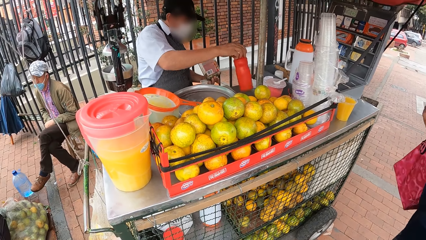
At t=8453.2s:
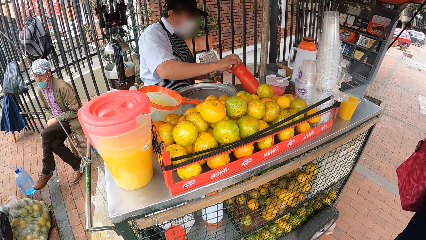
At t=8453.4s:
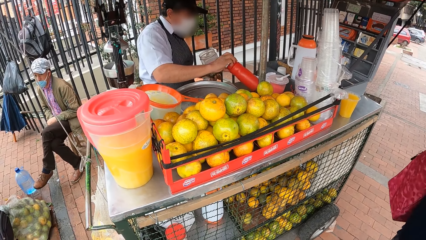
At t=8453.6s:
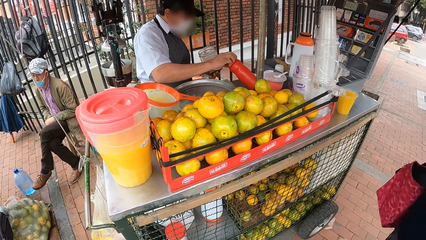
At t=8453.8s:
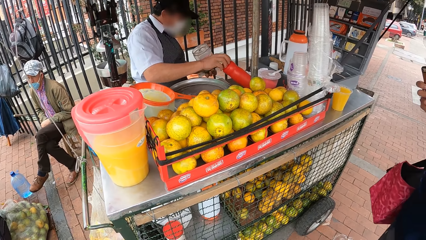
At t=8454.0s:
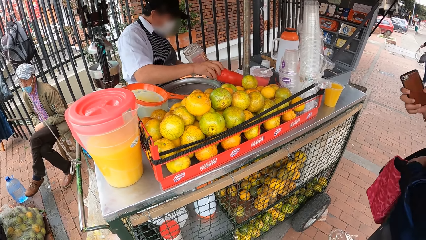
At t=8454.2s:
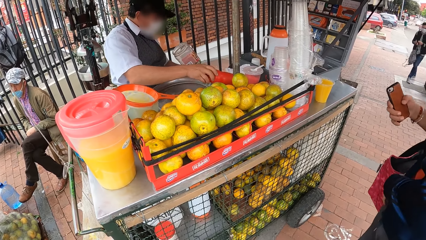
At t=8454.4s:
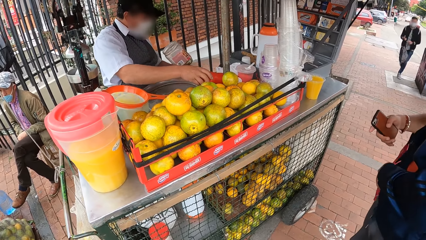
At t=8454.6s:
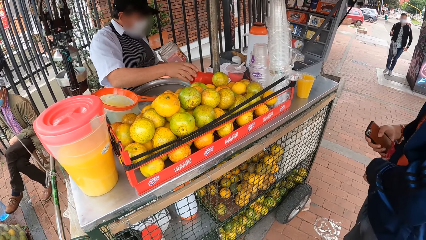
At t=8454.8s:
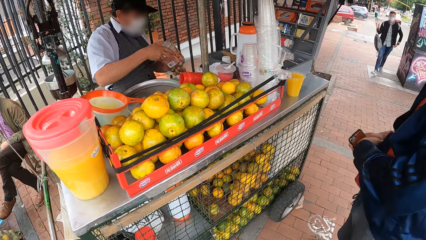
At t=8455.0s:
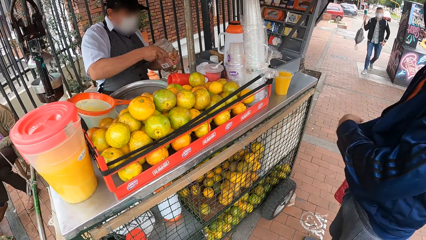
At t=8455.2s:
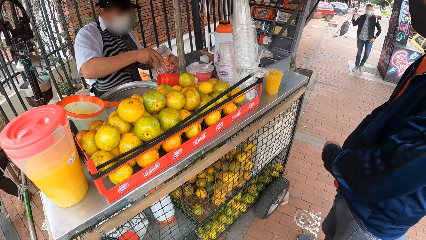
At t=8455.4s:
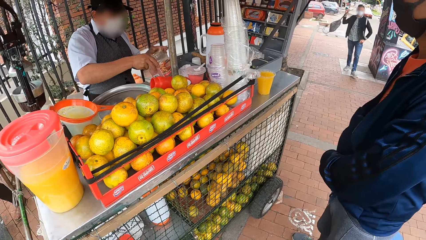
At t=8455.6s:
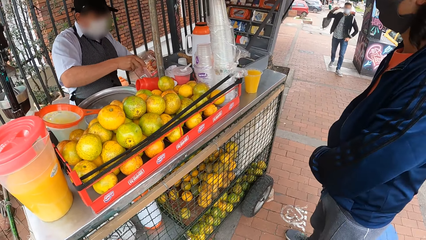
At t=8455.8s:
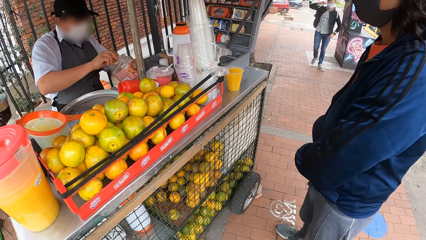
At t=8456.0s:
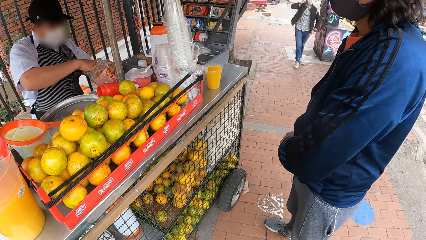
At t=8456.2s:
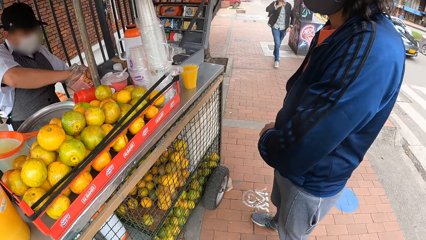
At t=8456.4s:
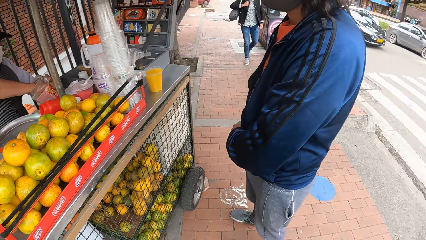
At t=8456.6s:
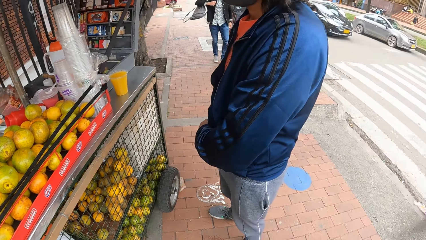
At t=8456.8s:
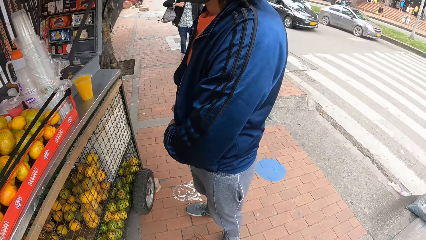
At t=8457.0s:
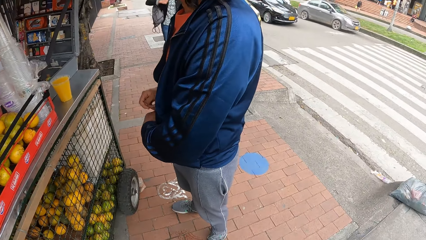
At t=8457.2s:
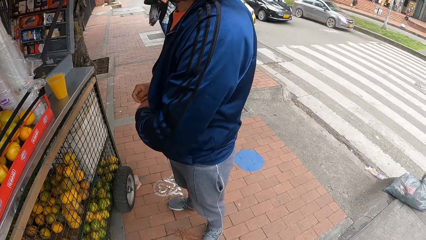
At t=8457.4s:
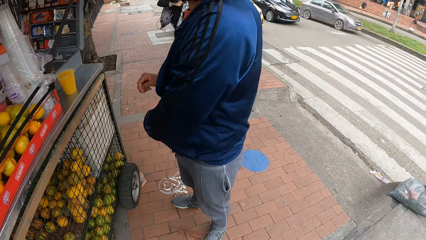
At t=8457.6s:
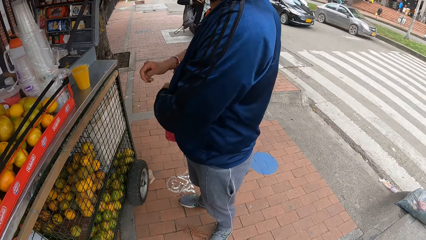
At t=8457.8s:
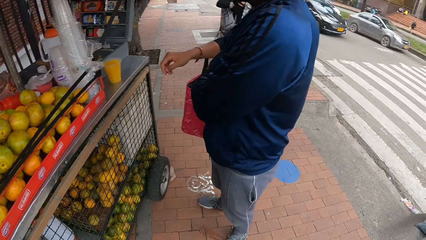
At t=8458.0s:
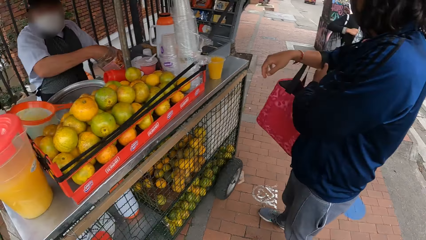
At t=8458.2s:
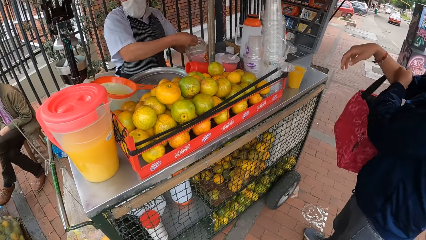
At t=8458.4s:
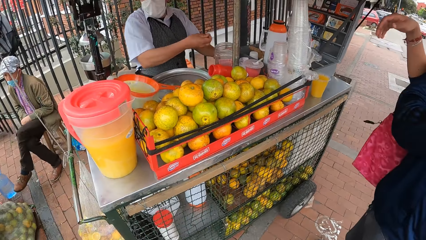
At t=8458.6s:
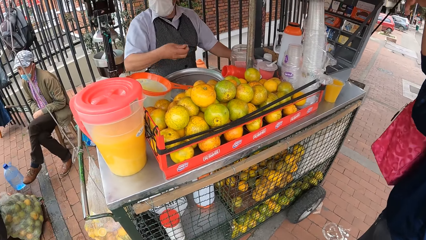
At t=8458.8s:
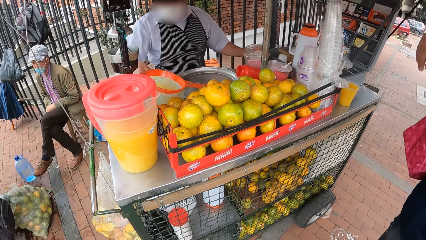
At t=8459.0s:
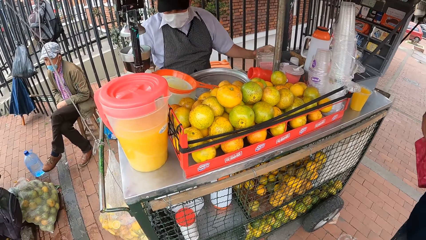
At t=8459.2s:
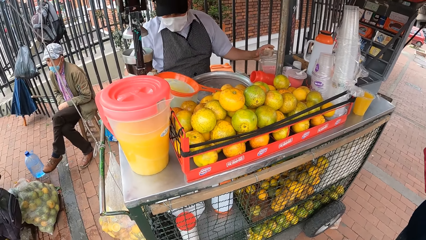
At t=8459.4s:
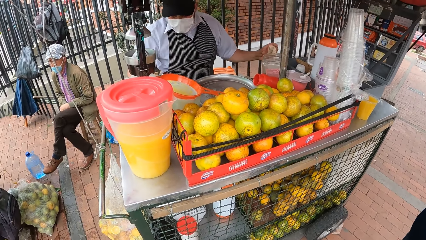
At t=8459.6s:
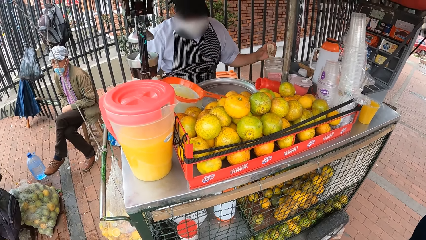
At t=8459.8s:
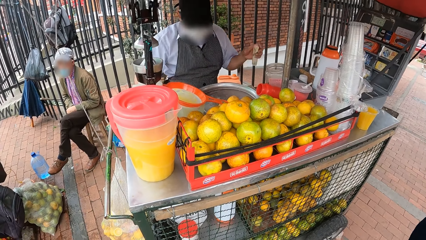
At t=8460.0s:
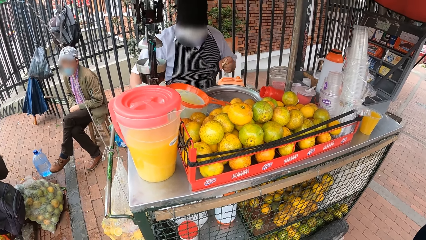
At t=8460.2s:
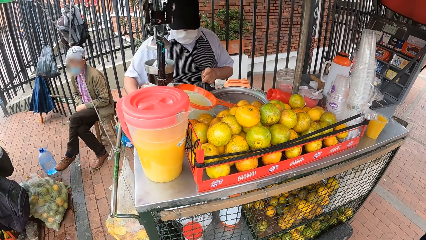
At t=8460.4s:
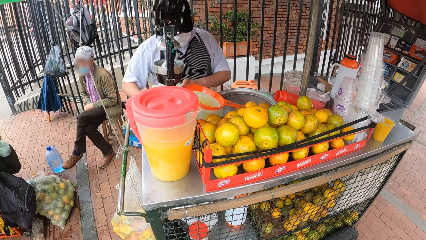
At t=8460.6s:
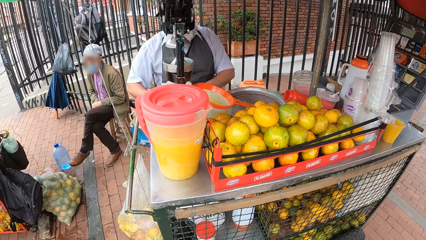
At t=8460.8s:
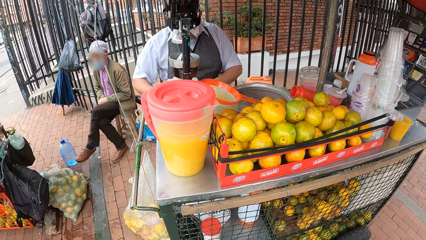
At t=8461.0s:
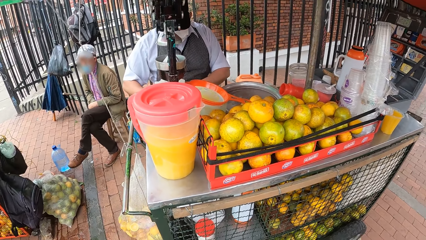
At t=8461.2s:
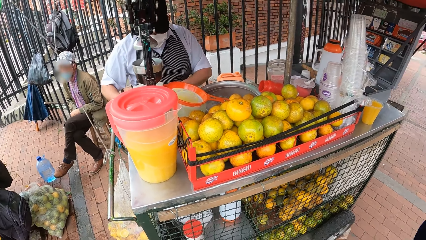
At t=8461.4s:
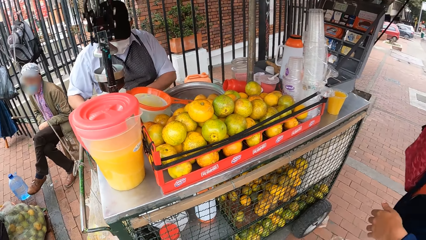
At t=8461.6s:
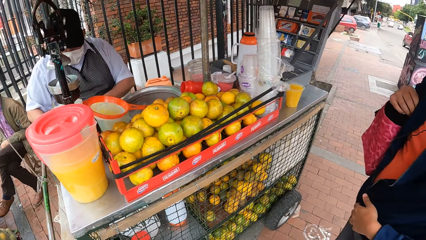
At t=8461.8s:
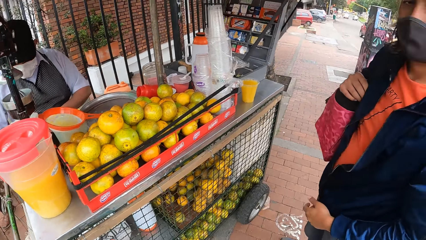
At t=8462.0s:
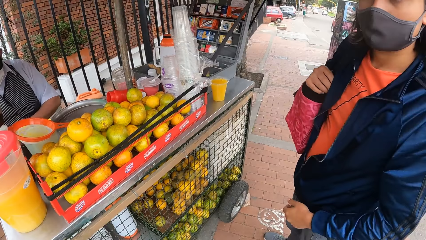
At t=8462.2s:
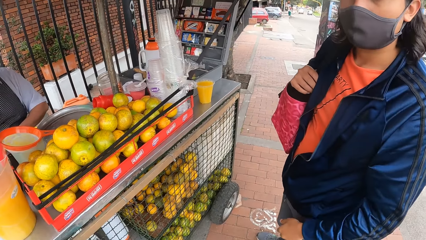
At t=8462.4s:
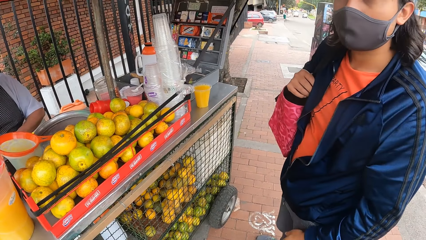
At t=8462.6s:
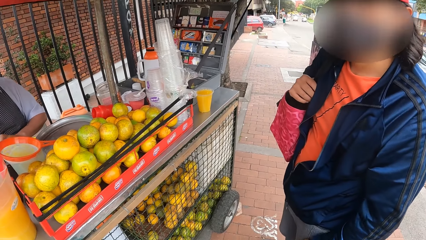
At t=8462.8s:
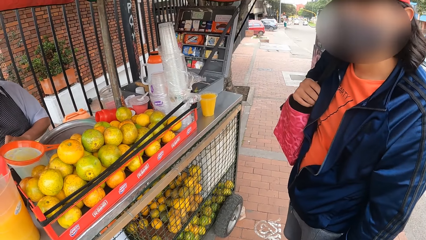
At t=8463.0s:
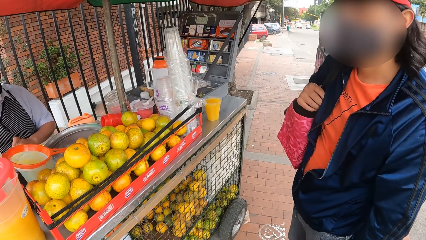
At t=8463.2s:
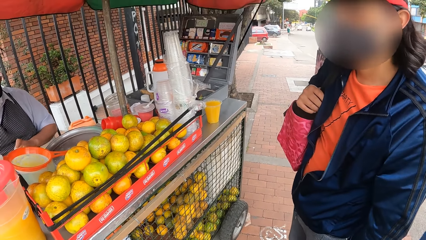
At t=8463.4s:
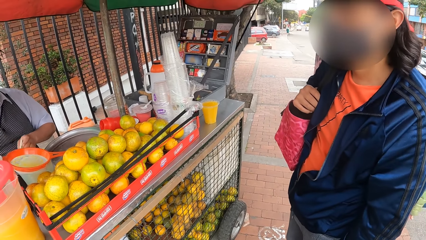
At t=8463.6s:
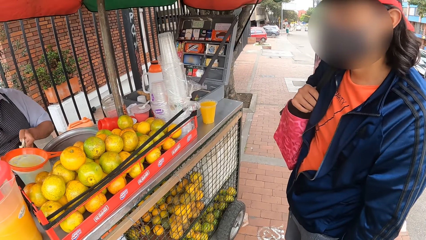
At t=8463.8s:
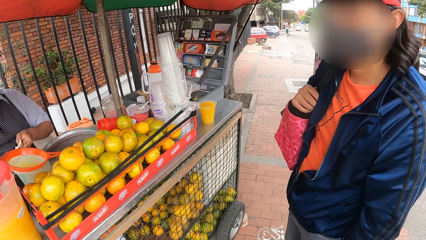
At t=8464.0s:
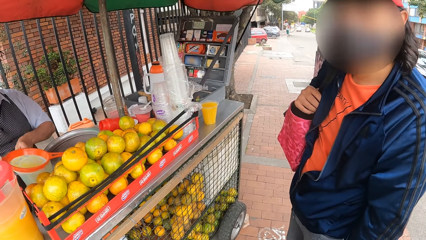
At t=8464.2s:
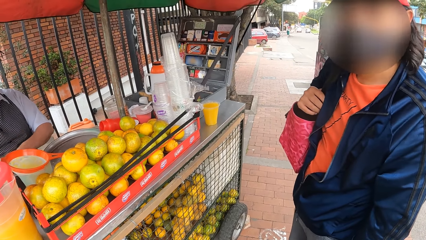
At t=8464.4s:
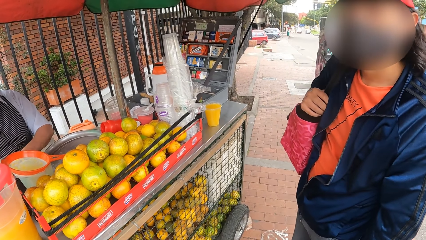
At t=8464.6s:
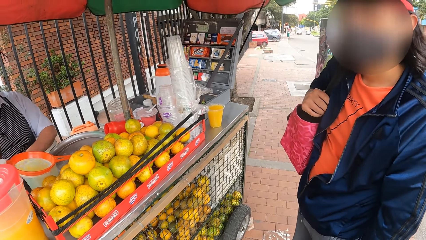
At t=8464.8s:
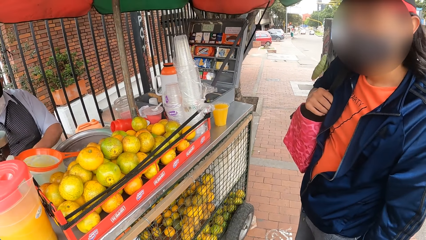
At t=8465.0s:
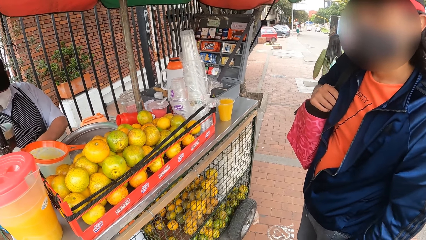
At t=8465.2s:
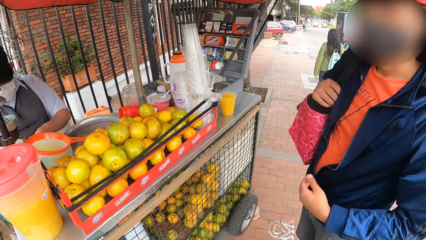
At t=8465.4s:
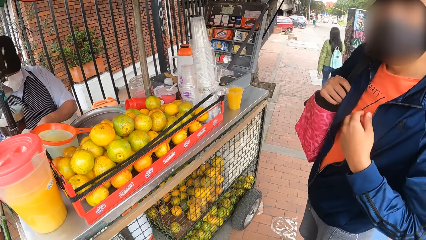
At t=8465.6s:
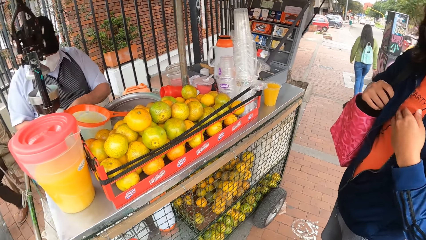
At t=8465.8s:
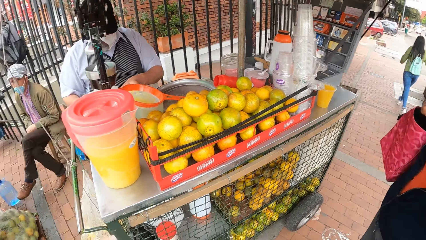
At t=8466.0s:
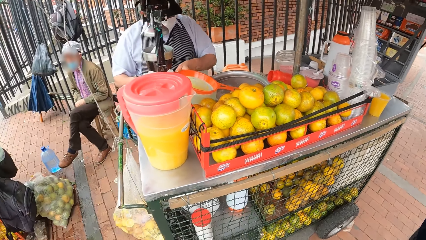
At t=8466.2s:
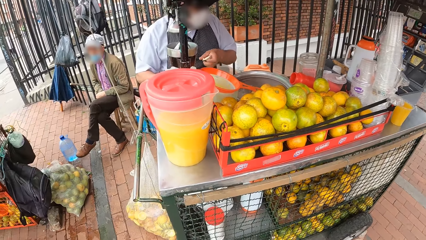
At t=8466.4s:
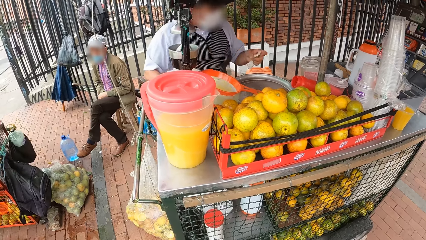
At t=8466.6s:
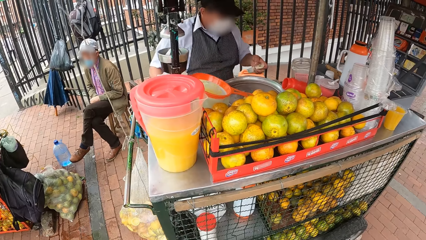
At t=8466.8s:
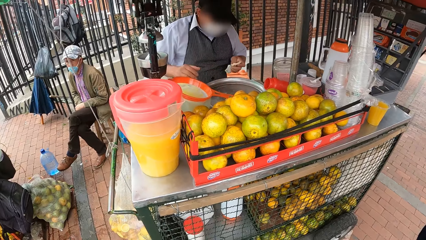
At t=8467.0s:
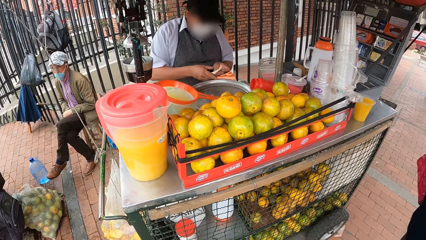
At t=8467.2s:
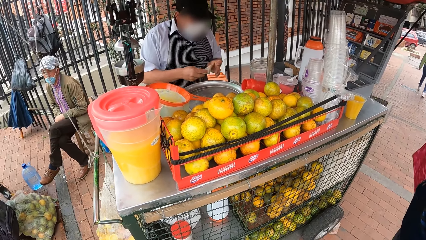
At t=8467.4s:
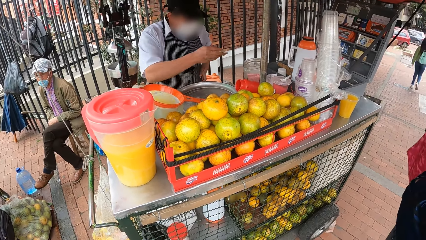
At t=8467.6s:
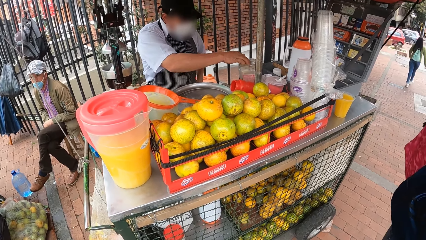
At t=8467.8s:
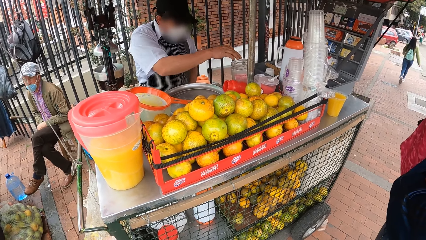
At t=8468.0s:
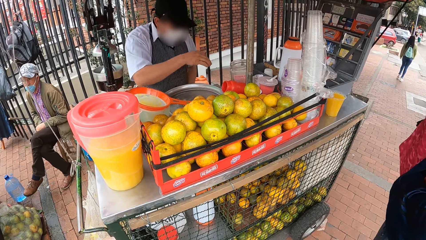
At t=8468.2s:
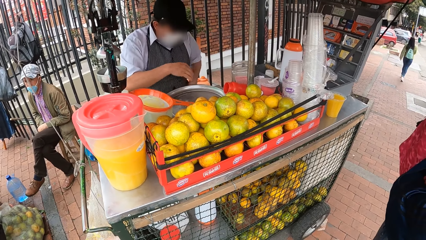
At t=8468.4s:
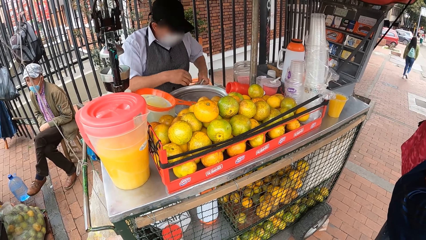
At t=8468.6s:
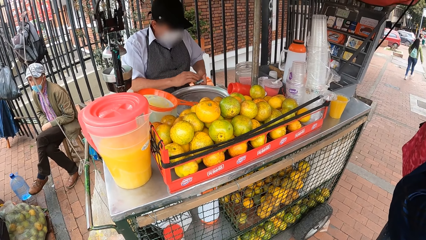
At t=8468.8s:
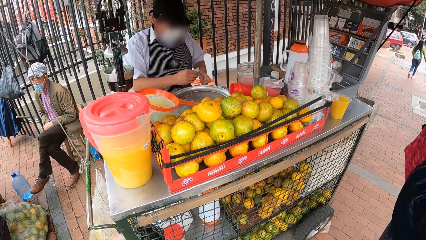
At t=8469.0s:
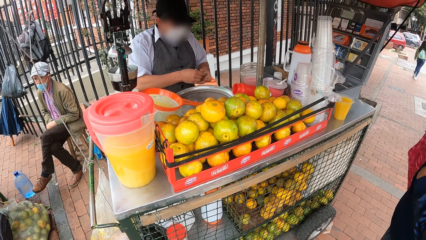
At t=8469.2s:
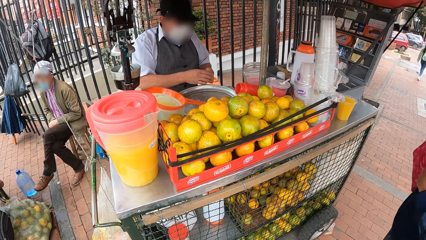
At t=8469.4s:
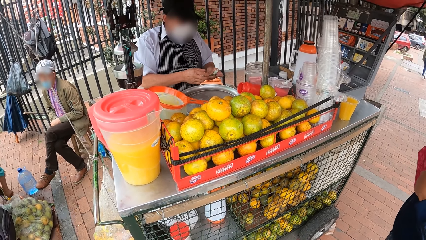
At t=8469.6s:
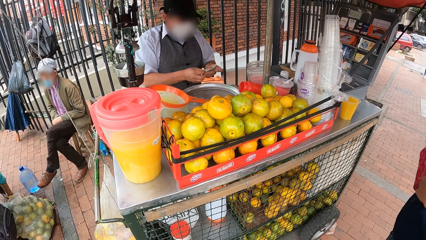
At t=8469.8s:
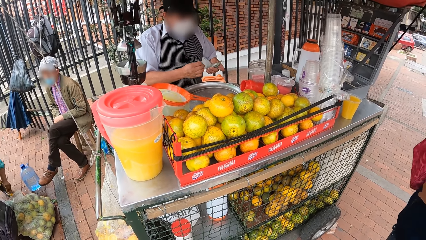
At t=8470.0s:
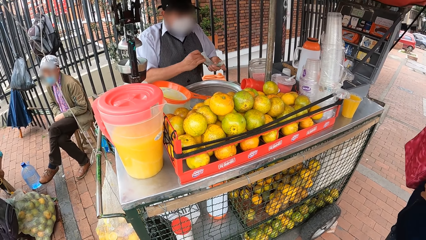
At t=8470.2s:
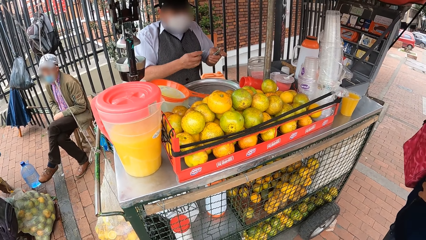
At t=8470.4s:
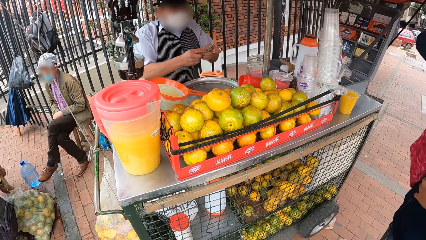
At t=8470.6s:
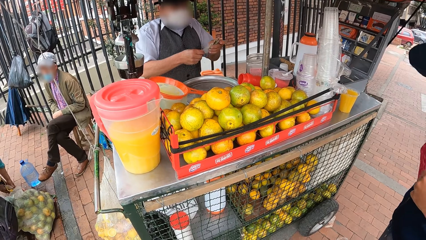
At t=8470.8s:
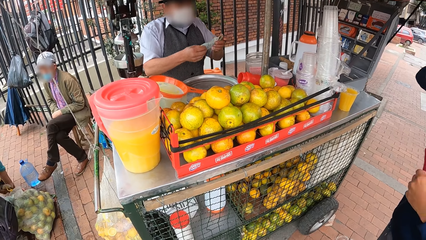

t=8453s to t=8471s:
A man brings out a bottle of sauce from a container underneath the table with his right hand. He drops the bottle of sauce on the table with his right hand. He holds a tin. The camera wearer moves around the compound. Another man talks to the camera wearer. The first man holds the money.
